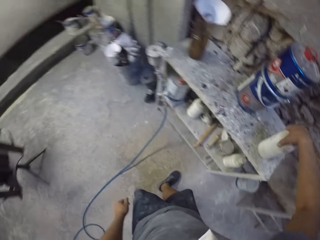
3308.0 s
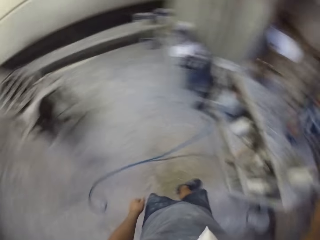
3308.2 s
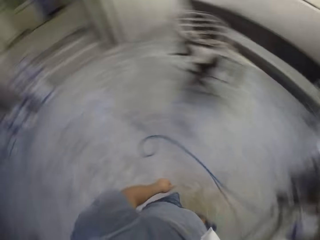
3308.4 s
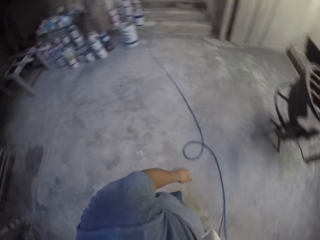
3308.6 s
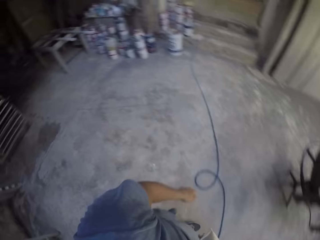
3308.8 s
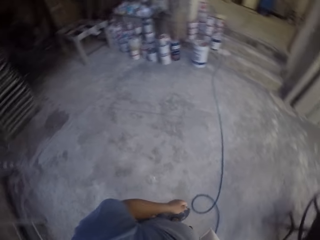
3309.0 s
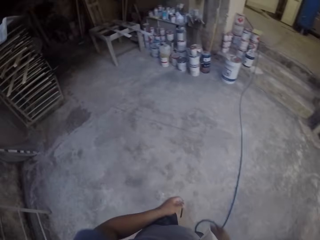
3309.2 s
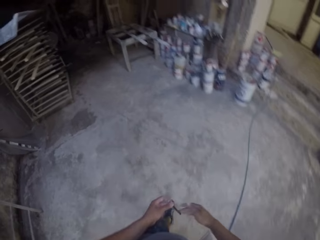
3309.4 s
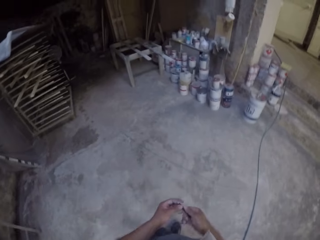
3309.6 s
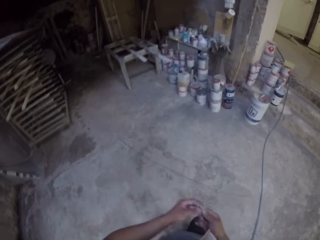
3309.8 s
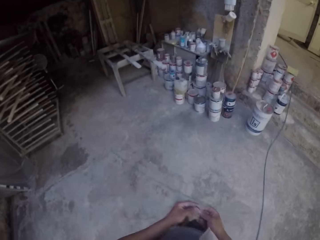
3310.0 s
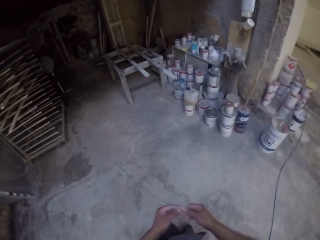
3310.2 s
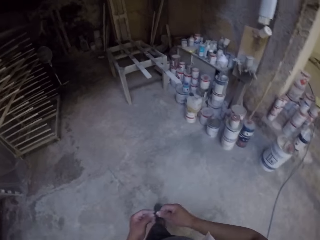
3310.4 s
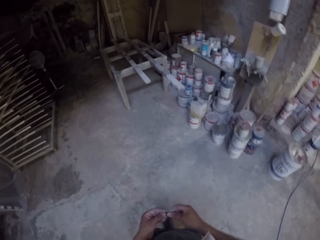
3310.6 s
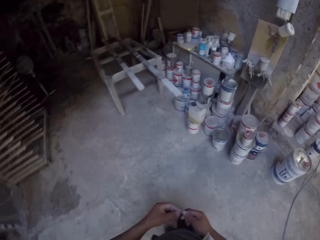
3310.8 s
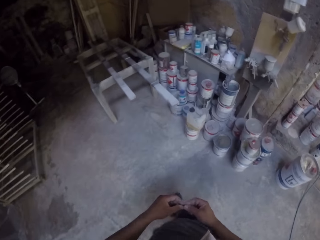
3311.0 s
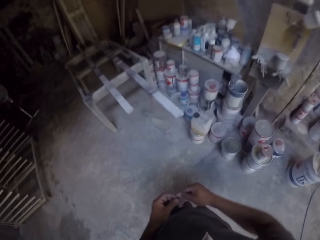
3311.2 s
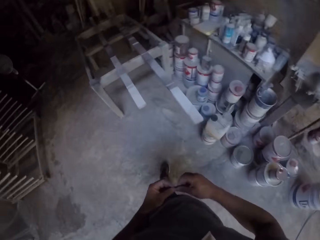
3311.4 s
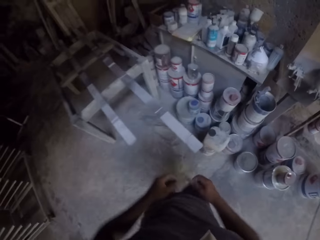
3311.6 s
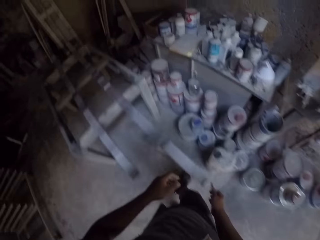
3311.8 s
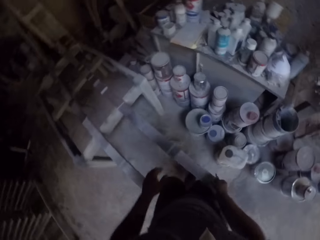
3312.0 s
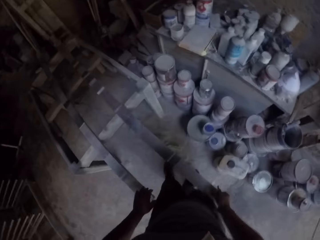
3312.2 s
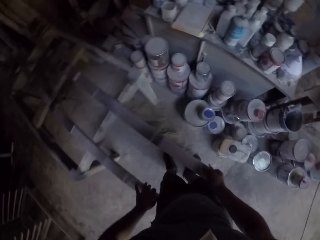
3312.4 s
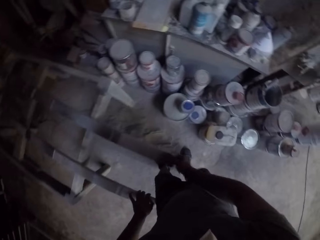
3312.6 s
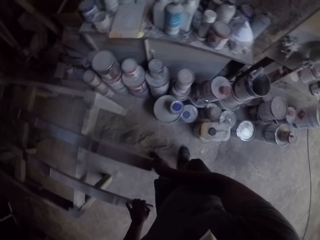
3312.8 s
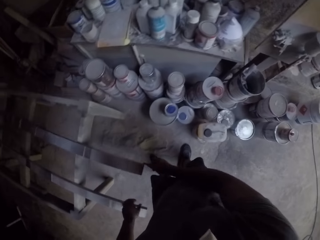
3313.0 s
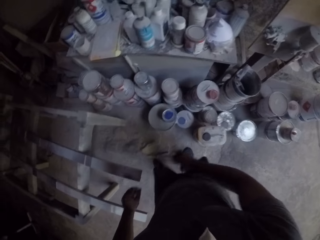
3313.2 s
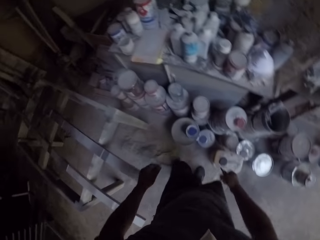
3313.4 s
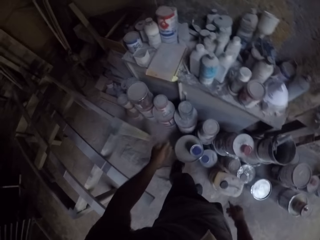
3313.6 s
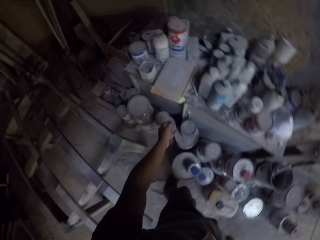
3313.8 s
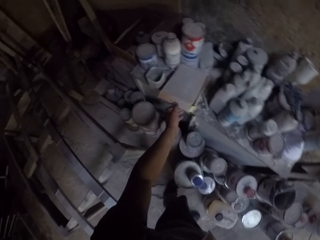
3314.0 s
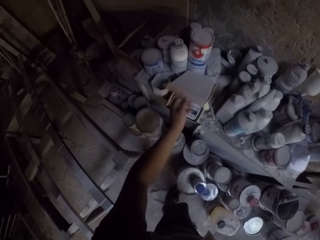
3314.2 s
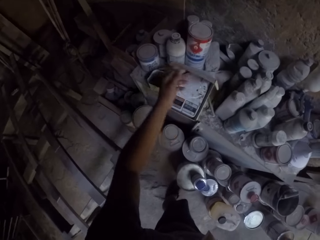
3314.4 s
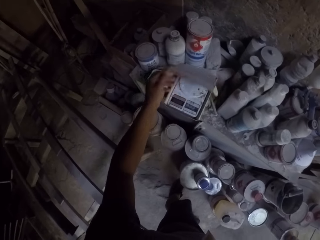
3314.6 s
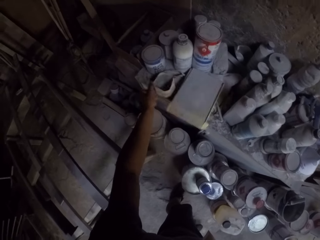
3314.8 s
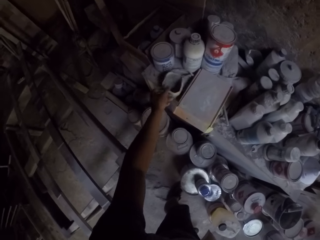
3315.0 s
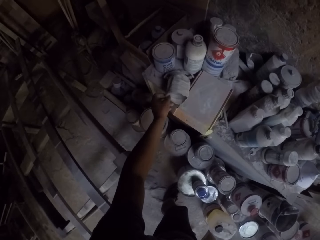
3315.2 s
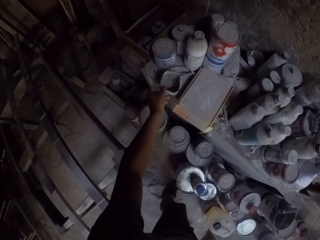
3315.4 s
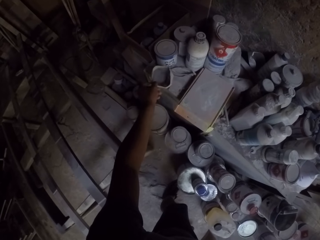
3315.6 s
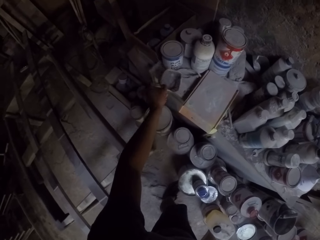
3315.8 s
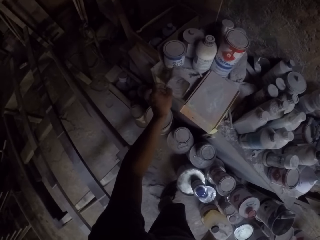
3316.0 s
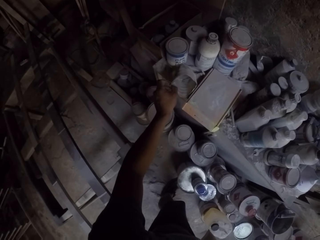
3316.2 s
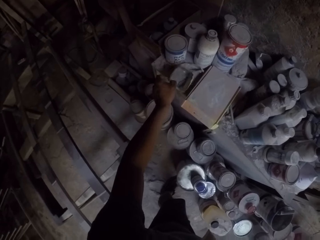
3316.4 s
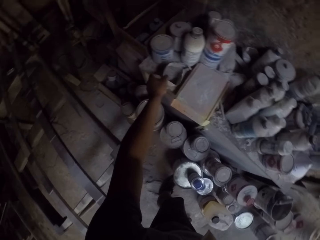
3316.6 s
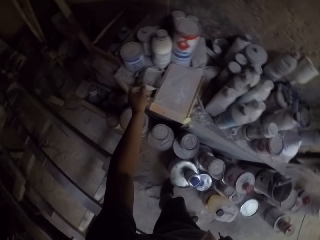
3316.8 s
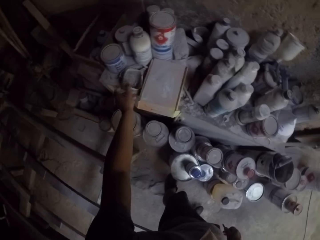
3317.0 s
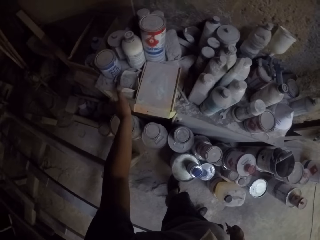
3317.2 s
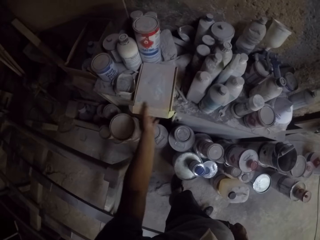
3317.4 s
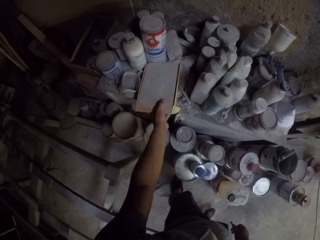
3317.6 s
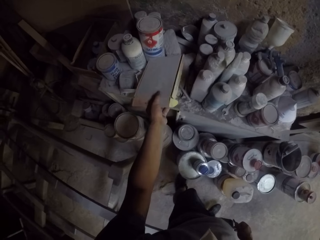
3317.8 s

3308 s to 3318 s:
The camera wearer puts the bottle on top of the rack. They turn around and walk in the workshop. They push wooden rods in the room. They open a box with the left hand and move a plastic container on the table.

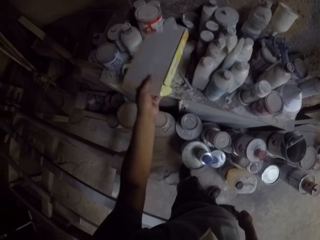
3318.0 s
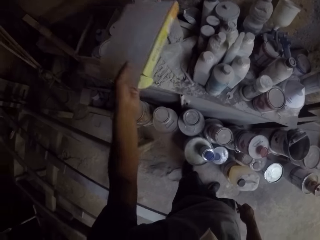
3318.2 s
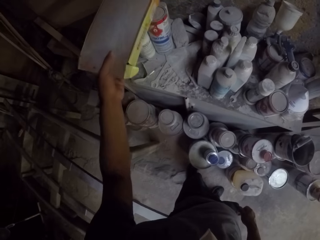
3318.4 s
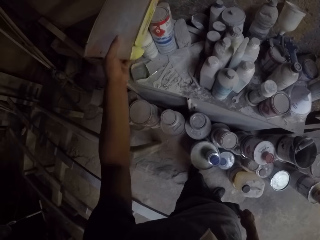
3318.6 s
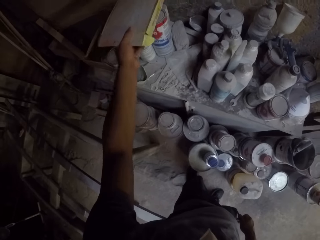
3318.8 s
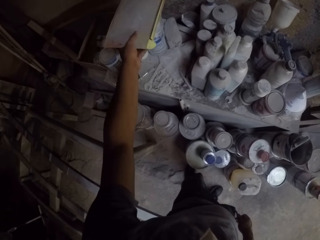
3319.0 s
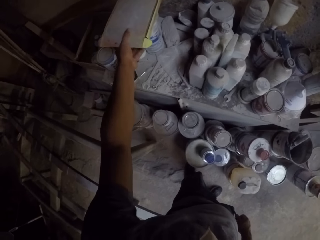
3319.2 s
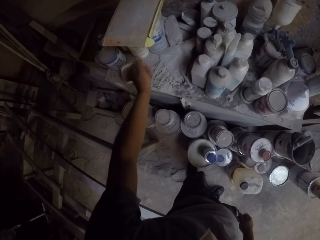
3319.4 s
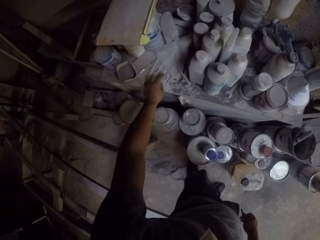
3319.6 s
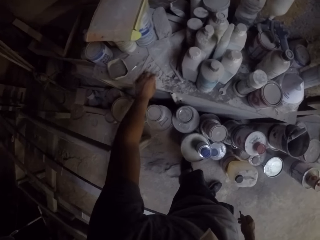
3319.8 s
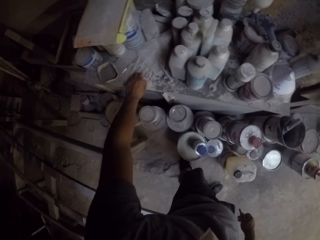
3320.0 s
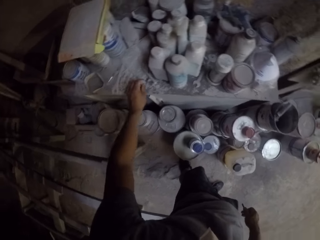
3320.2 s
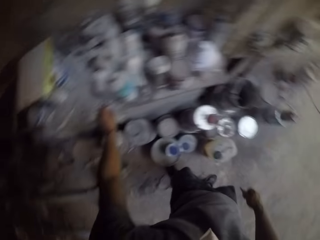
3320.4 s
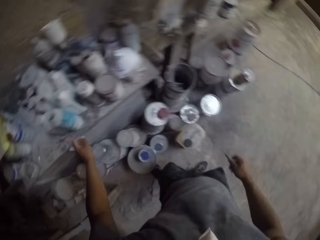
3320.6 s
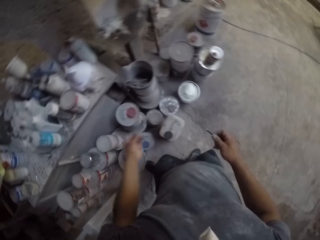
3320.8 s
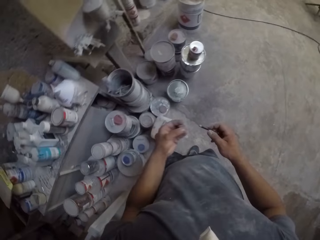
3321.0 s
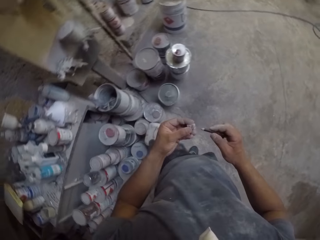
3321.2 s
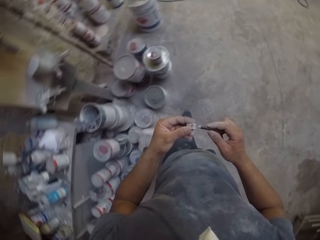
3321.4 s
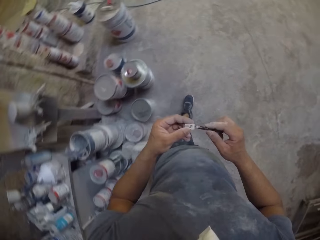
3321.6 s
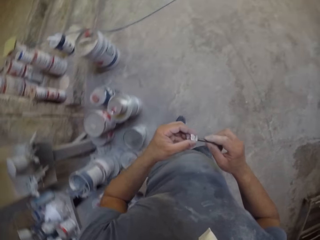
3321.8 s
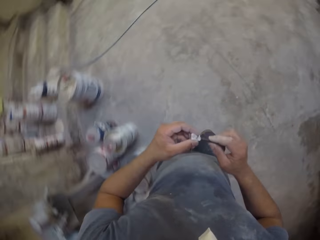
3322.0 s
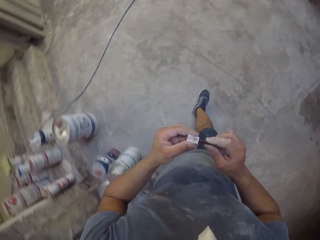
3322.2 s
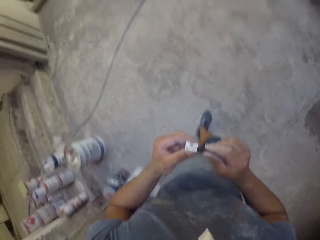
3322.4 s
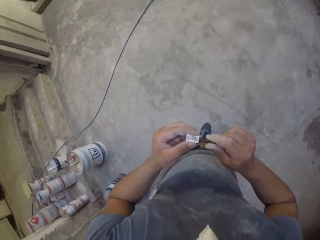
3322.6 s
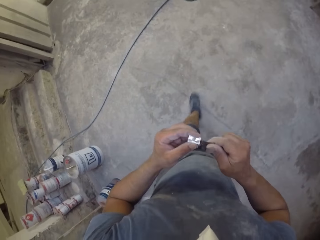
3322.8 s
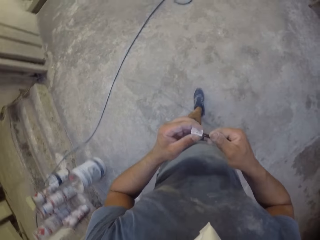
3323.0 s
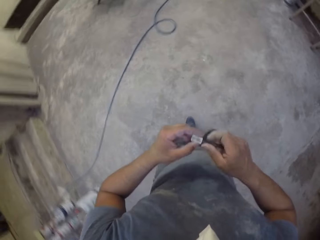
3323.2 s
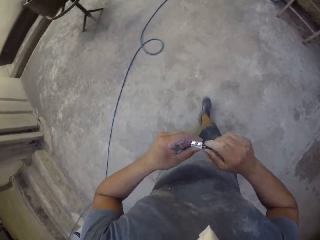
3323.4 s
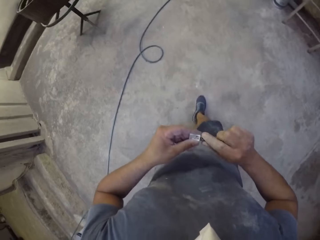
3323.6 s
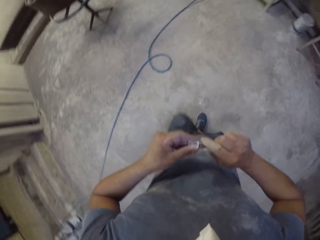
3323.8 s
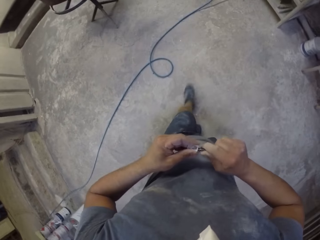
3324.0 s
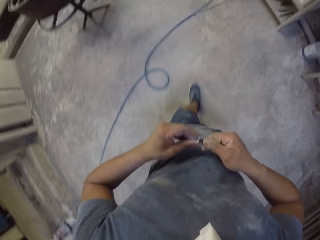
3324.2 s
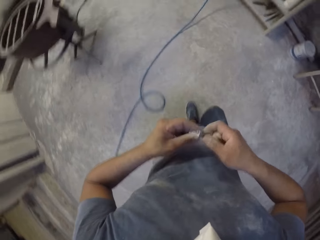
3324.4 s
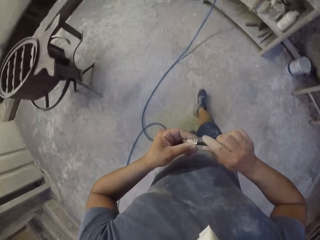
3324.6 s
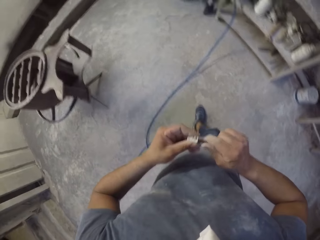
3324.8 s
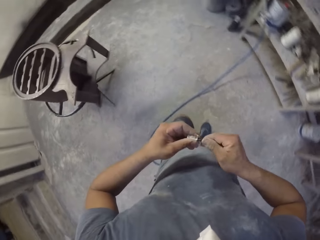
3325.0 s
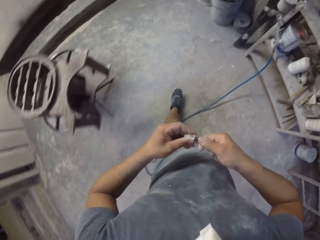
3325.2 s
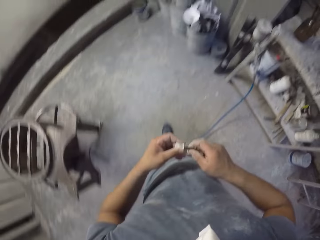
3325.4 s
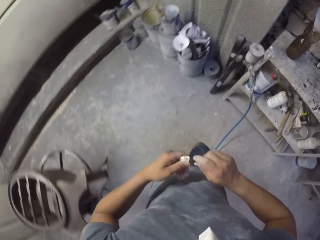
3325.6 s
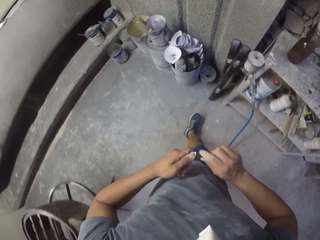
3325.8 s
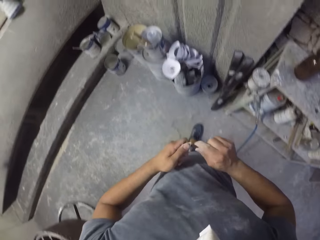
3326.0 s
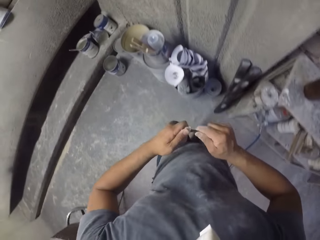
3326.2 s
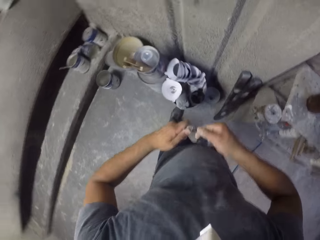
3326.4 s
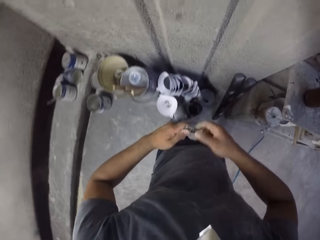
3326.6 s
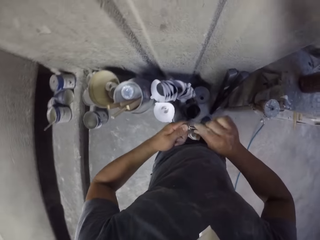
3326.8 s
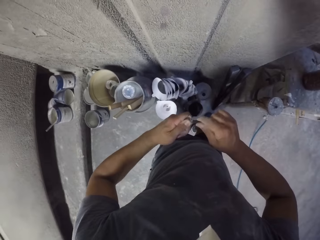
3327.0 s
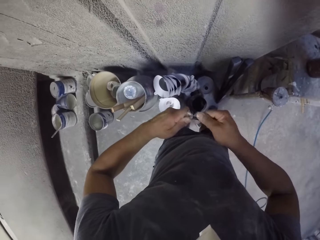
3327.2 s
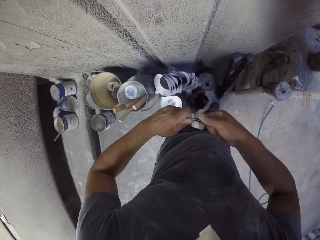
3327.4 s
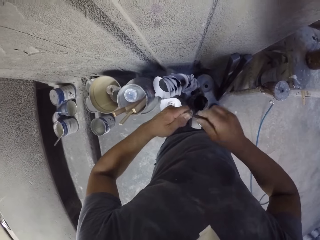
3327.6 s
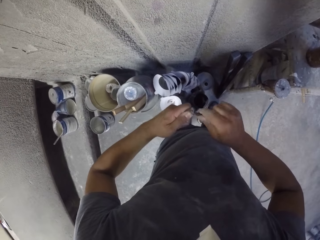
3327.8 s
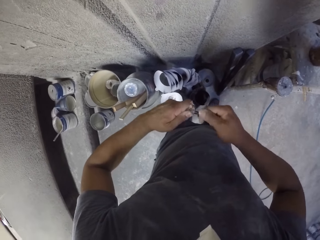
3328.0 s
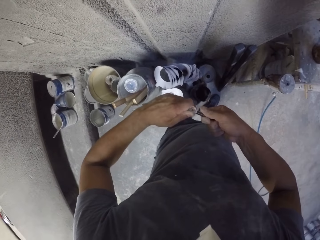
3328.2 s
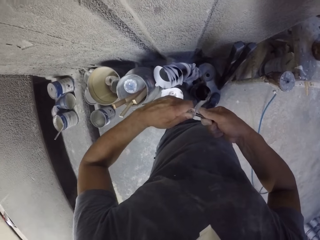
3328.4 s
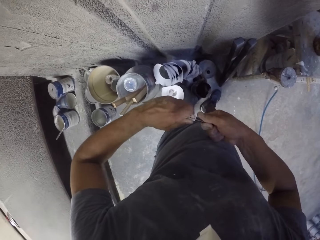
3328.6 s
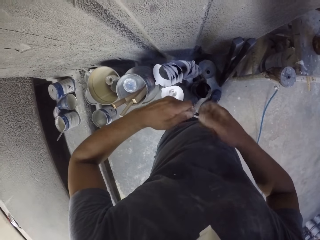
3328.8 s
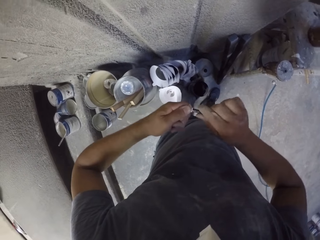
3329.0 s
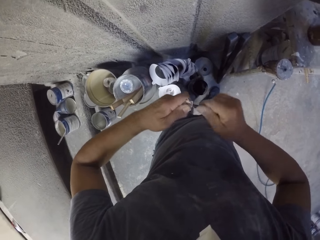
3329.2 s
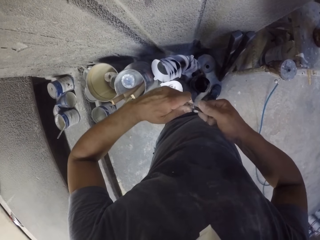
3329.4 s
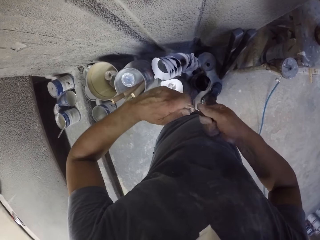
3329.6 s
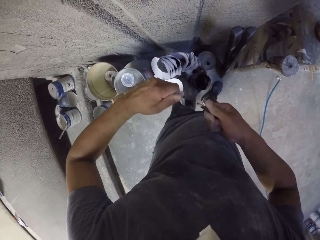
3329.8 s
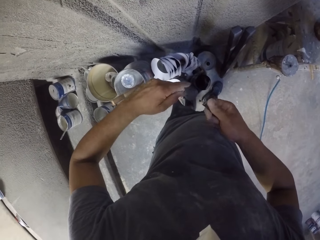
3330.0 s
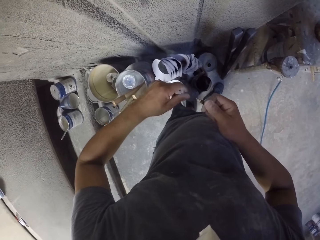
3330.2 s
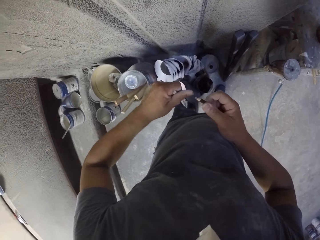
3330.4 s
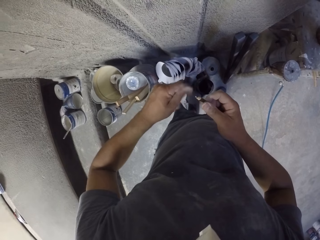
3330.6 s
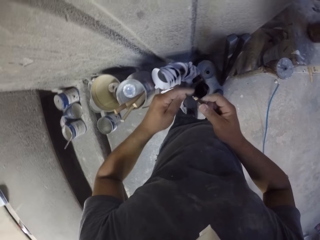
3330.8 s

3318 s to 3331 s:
The camera wearer picks up a box on the table and places the box on the table. They turn around and pick up a sharpener on the table. They sharpen a pencil in the room and walk in the workshop. They sharpen the pencil in the room.
